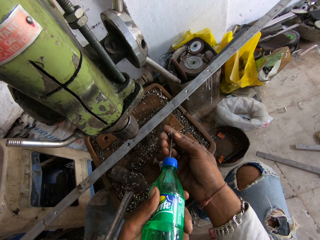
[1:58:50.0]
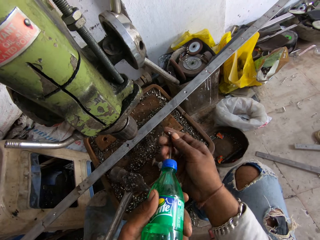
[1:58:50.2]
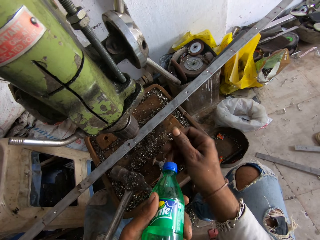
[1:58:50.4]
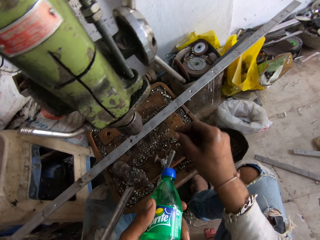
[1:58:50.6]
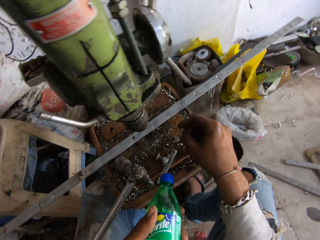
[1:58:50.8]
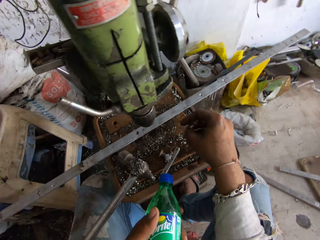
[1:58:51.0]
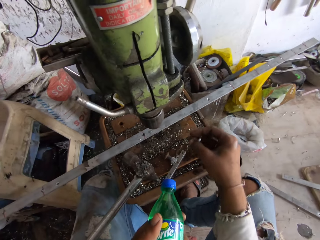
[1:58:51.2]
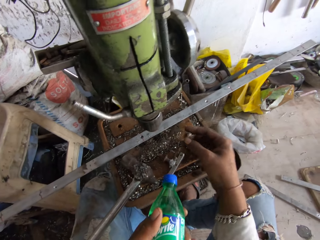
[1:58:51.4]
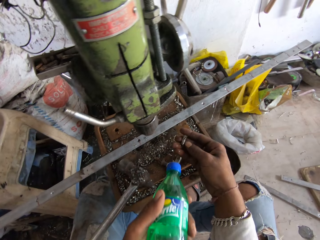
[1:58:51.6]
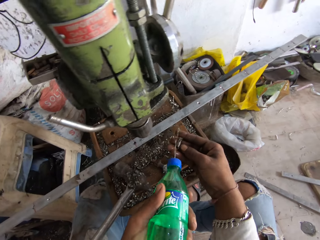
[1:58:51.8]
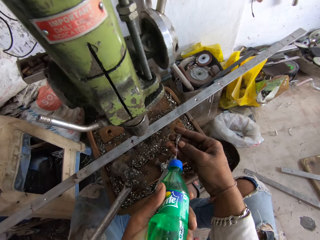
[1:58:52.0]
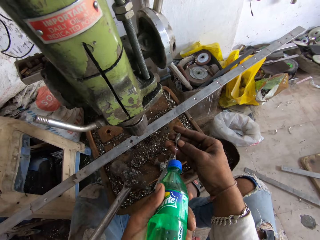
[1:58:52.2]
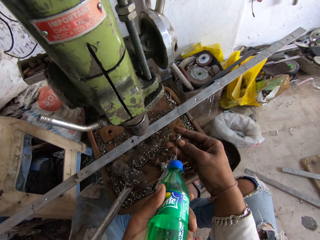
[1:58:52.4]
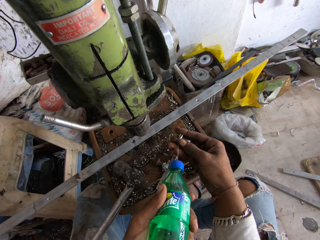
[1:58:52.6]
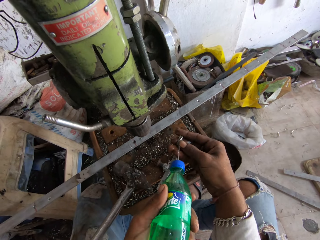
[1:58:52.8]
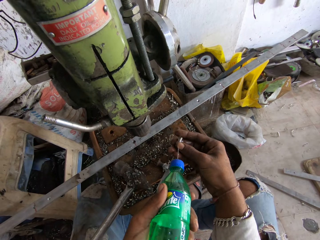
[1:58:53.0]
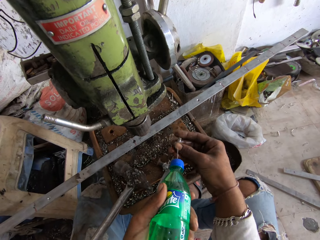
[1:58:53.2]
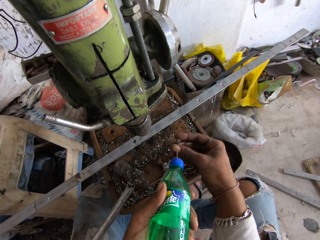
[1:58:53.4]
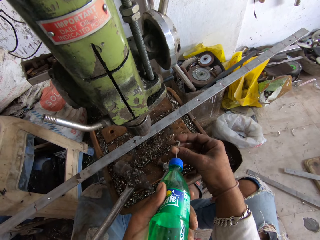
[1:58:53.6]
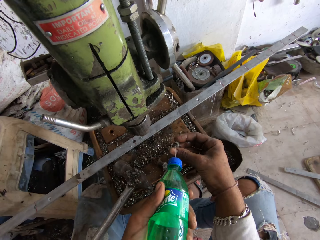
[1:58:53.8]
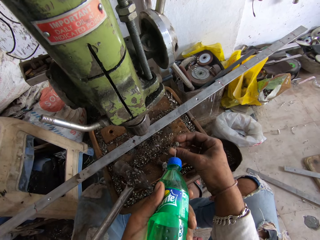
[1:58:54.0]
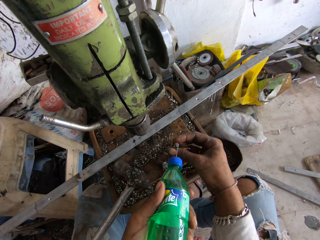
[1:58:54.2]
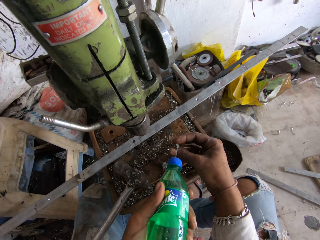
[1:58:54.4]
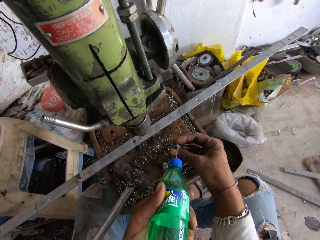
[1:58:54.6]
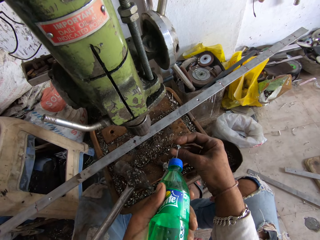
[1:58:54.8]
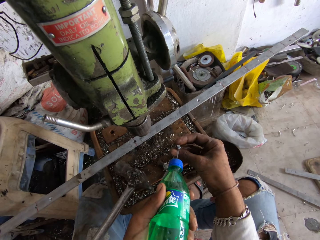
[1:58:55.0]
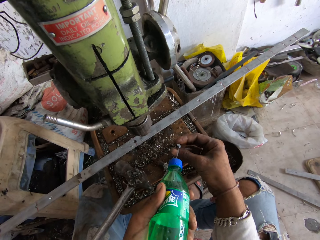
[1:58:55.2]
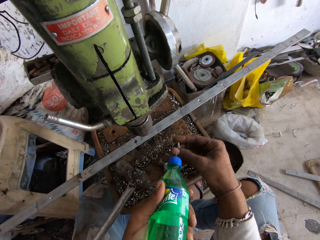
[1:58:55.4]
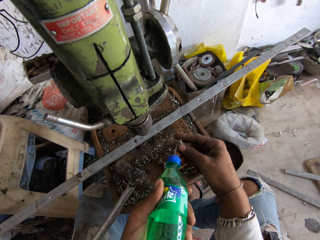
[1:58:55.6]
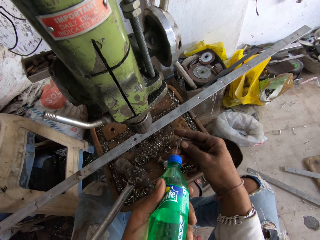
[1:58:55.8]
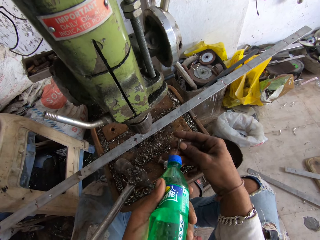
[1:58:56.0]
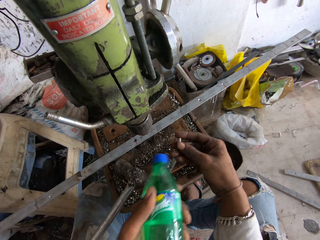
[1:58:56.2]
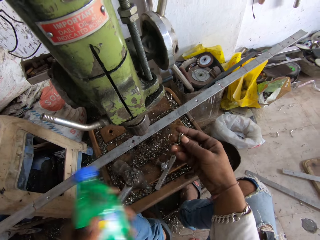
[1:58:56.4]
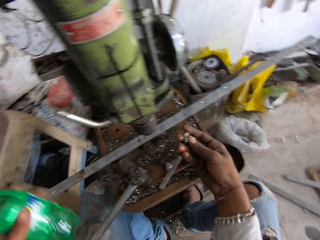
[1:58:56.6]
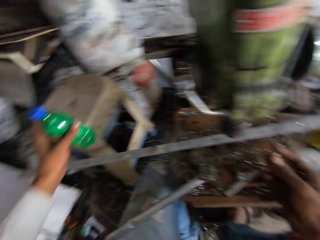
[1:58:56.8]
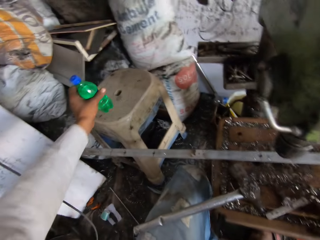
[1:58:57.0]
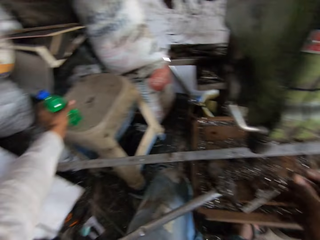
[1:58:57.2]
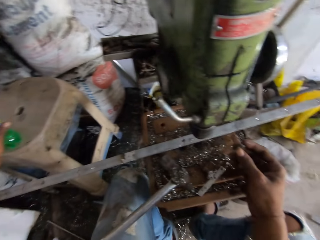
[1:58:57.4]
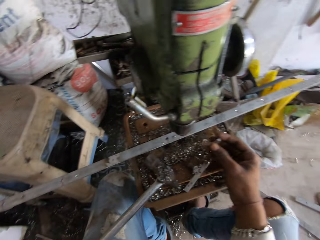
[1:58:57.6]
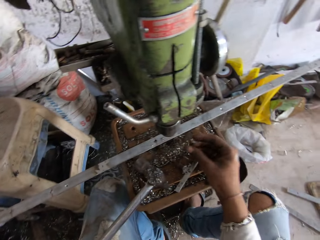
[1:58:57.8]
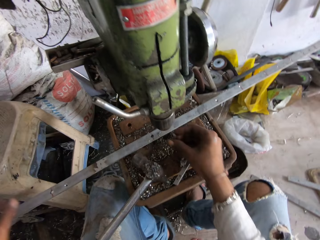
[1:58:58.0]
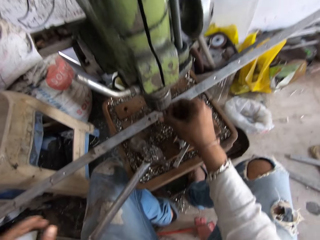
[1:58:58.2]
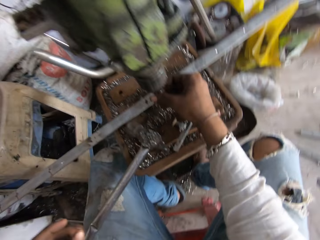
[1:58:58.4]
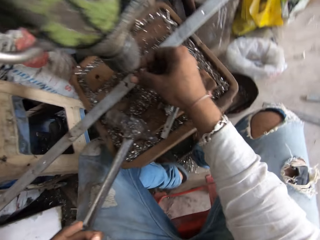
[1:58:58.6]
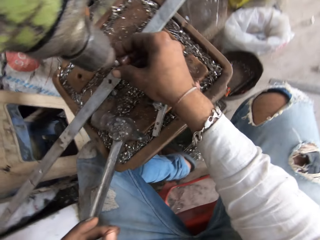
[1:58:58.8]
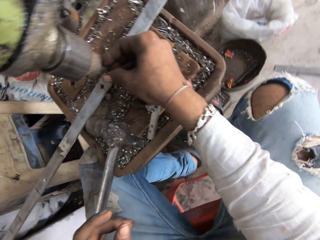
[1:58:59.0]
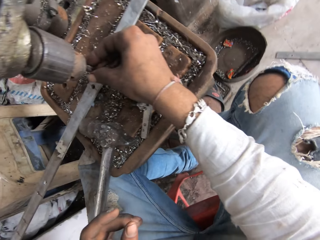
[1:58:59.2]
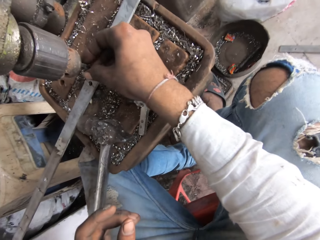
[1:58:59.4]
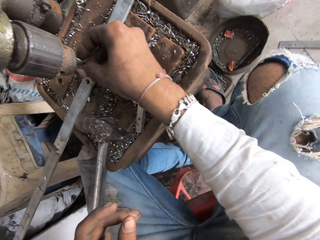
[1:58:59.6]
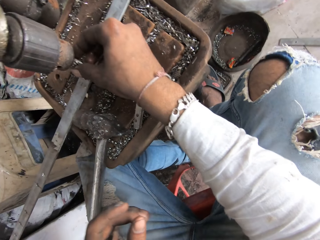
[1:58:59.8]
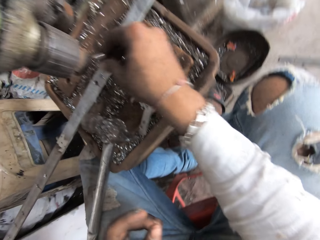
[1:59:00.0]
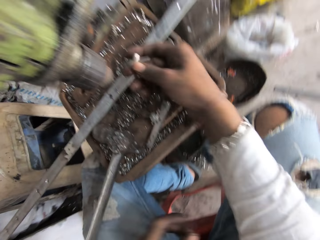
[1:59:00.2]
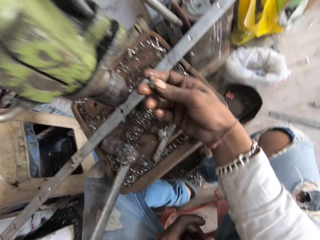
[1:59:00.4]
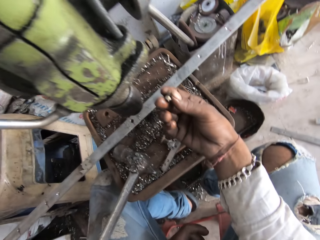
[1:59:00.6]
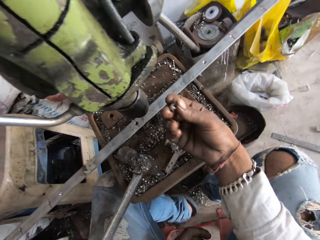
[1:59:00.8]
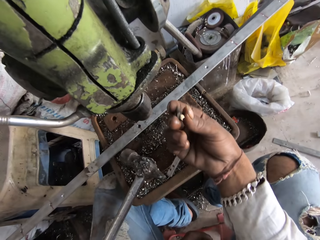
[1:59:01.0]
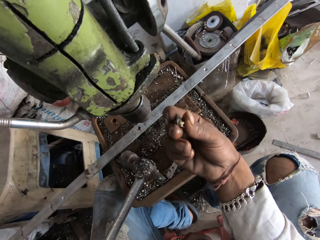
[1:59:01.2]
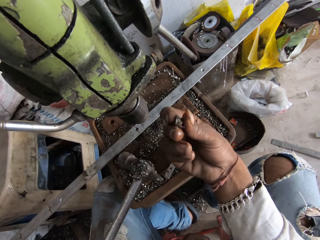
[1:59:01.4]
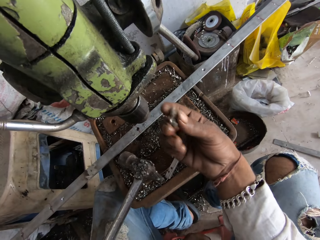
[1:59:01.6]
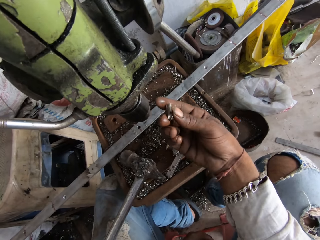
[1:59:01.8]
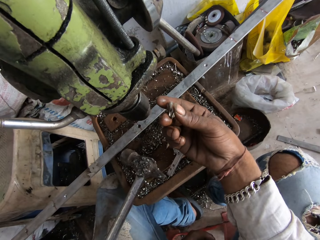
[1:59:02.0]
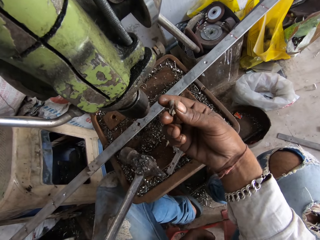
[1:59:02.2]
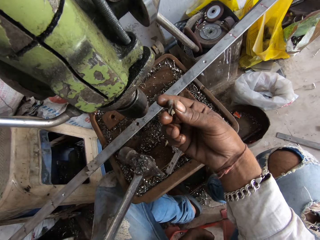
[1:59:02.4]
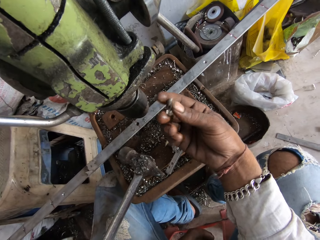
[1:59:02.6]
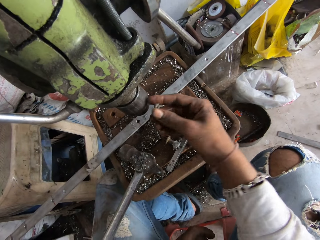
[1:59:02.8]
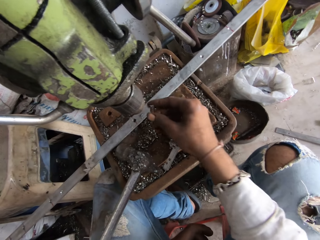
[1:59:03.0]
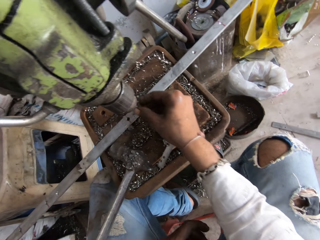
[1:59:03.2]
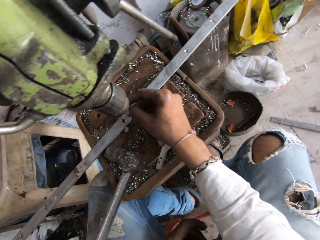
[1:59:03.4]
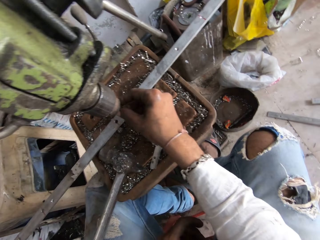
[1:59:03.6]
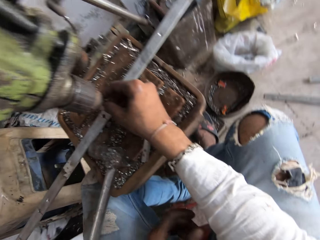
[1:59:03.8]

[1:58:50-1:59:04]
The camera wearer holds the bolt. They clean the bolt. They drop a bottle on the table or stool. They fix the bolt. They touch something. They look at the bolt. They hold something.

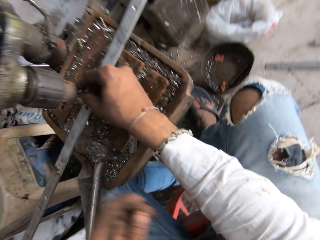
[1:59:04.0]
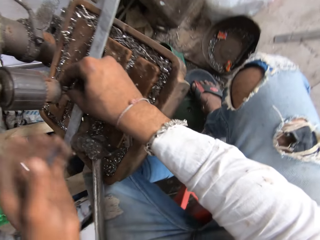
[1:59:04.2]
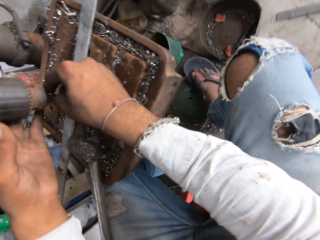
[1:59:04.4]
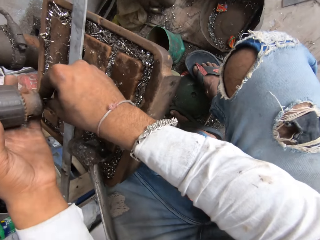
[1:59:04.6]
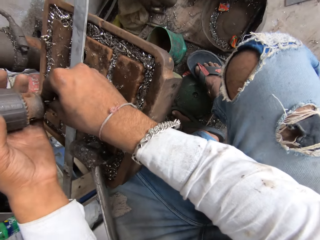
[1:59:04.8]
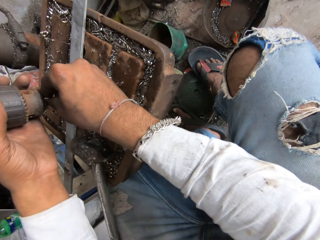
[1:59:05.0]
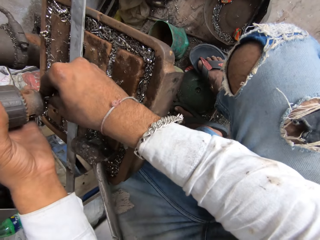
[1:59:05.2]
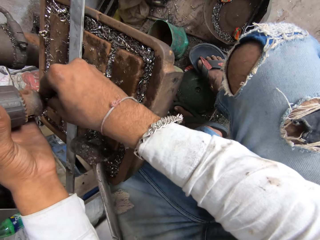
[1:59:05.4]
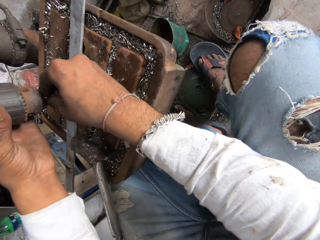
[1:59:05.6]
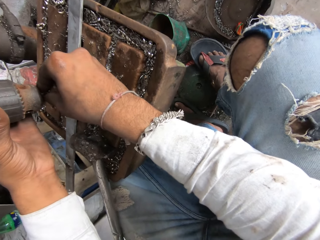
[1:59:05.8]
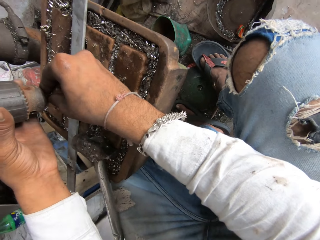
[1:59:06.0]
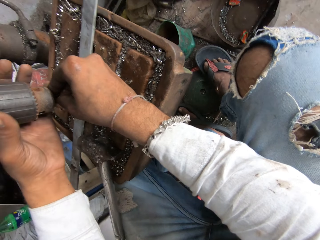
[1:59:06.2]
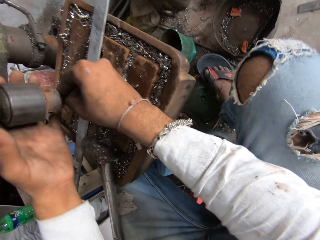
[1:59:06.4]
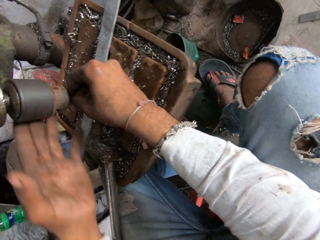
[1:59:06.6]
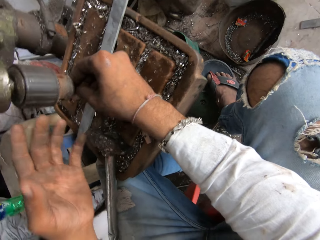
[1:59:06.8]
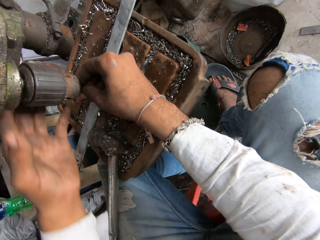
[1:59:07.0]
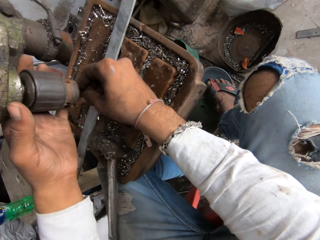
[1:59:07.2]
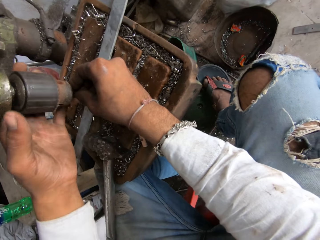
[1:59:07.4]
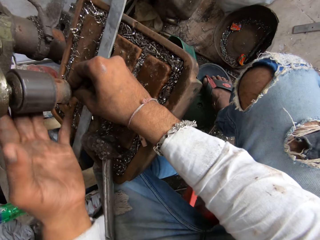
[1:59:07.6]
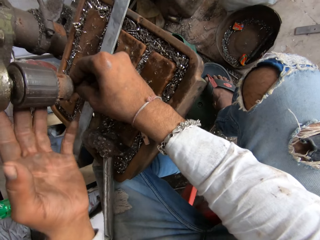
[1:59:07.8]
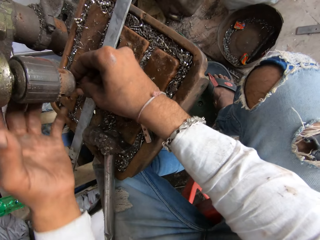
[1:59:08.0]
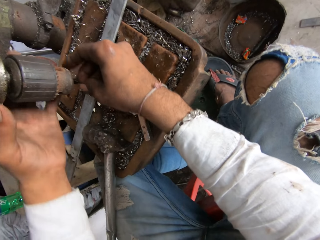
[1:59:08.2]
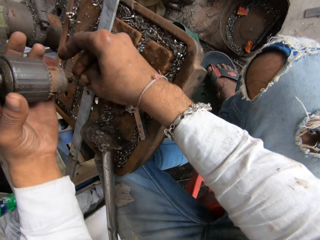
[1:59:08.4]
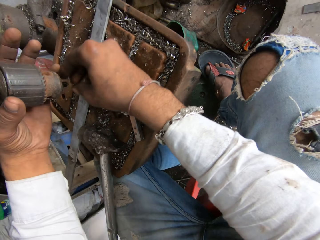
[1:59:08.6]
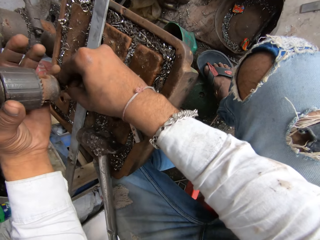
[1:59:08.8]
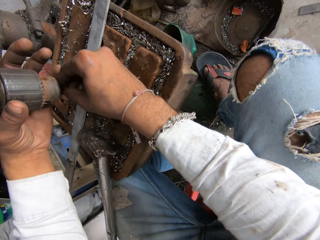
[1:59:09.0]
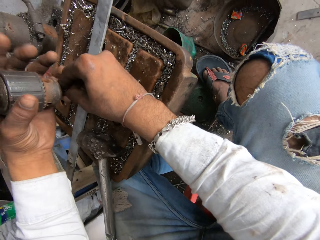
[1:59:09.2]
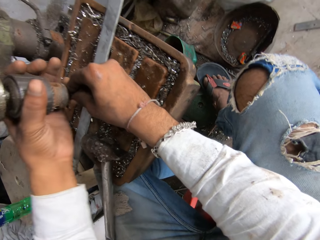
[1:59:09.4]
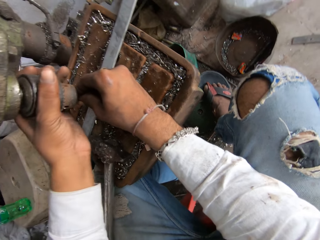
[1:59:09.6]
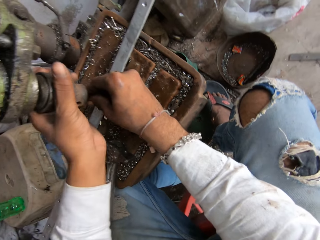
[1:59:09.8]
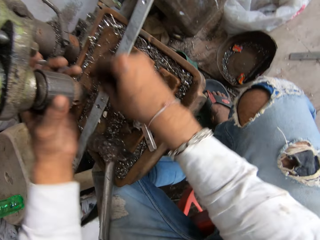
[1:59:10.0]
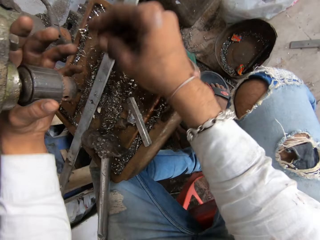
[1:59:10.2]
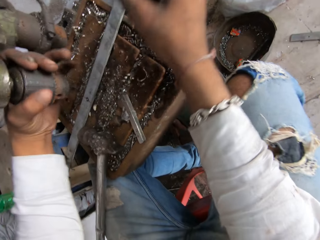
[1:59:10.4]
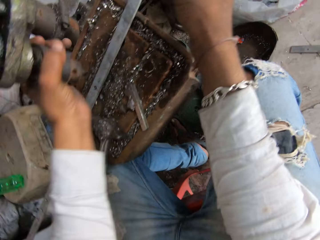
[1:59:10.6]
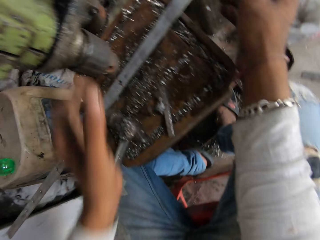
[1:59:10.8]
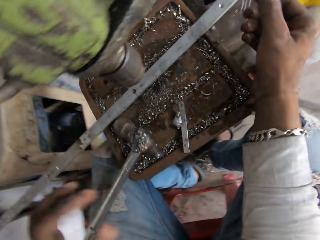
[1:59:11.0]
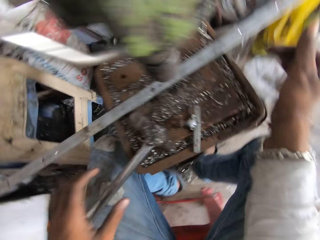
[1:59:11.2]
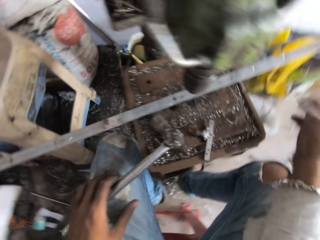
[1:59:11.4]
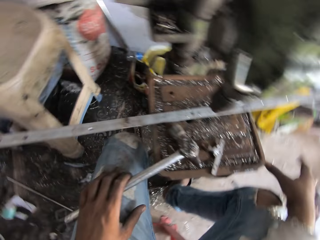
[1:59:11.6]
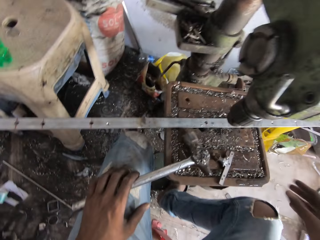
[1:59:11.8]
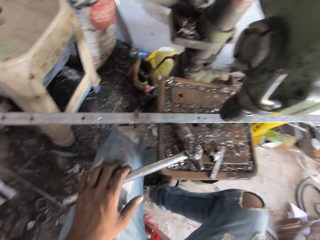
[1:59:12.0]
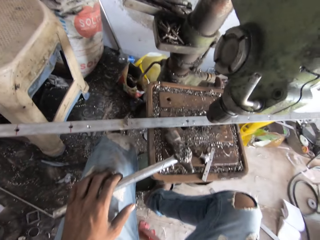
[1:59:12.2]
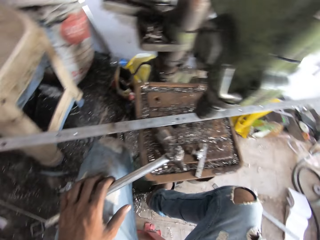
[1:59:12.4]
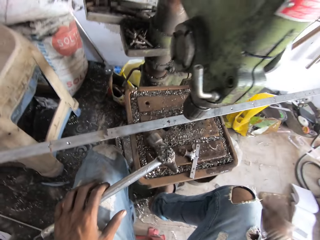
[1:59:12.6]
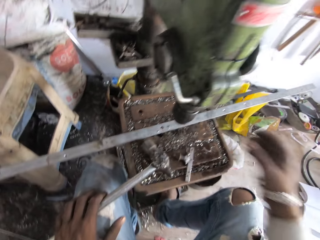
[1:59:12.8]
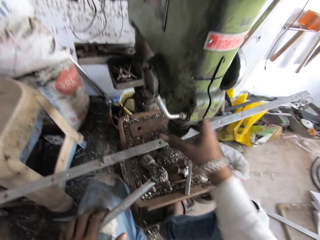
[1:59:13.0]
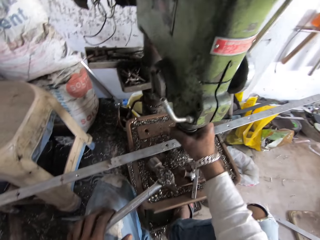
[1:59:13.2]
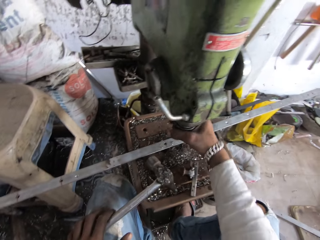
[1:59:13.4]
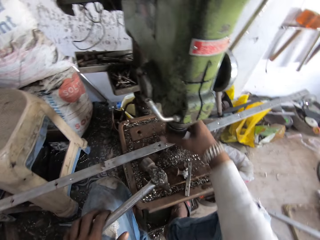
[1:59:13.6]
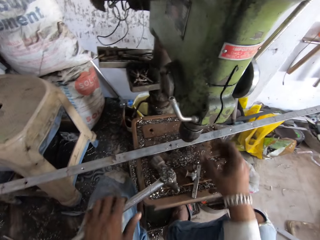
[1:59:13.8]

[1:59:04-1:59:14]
The camera wearer fixes the bolt on a machine. They tighten the bolt. They fix something on the machine. They hold a hammer. They look around. They touch something.
